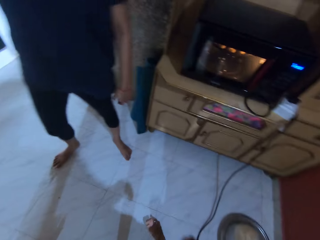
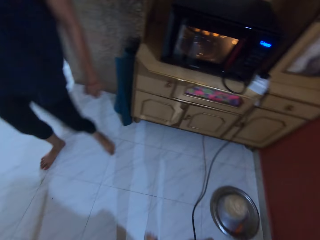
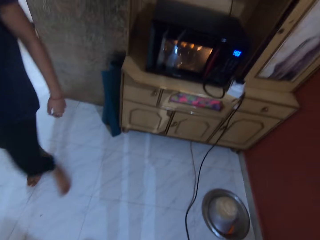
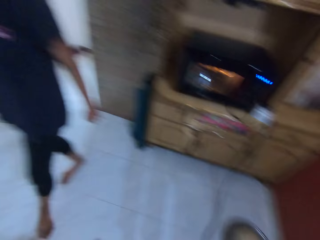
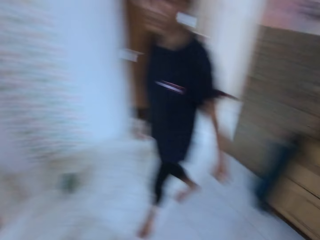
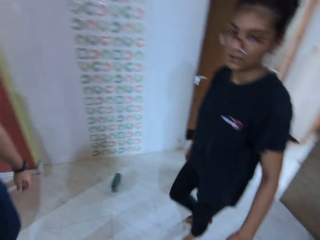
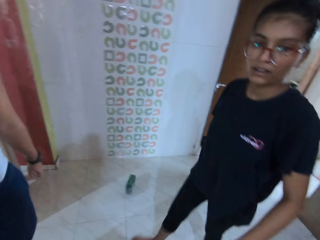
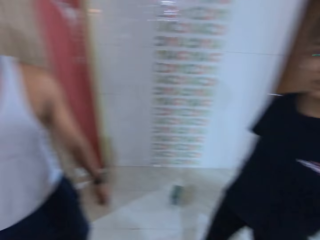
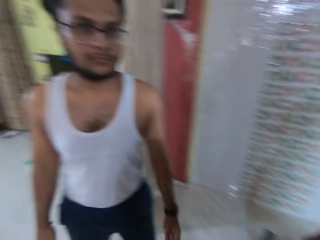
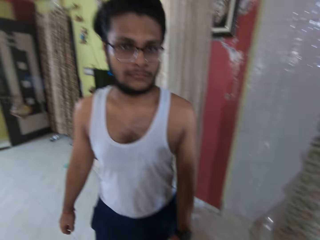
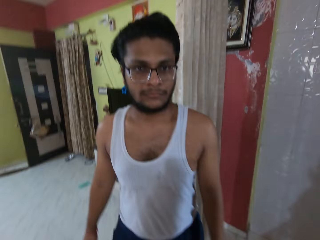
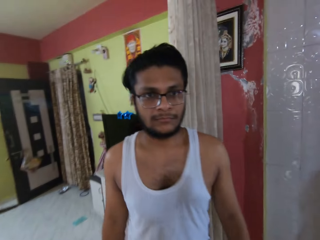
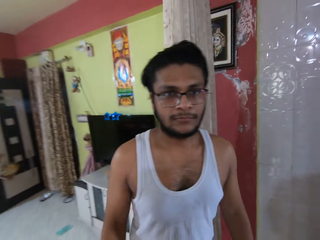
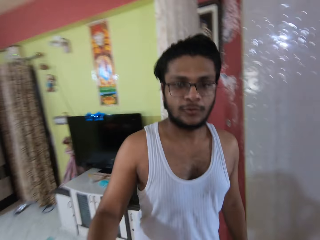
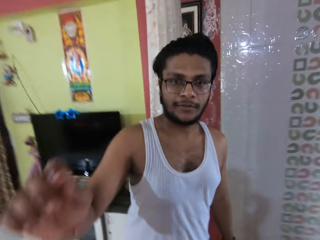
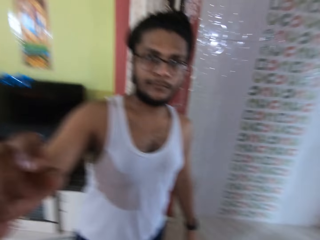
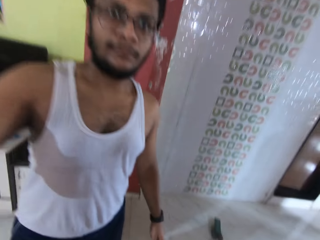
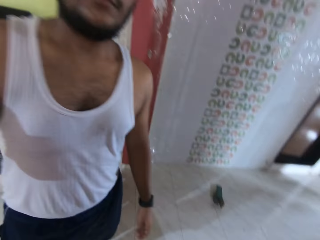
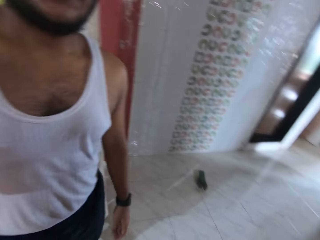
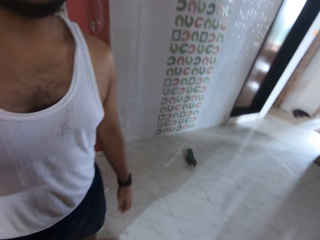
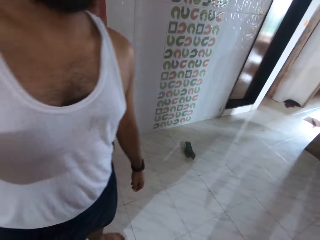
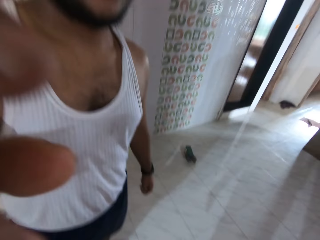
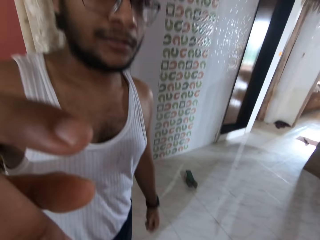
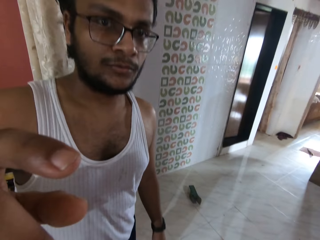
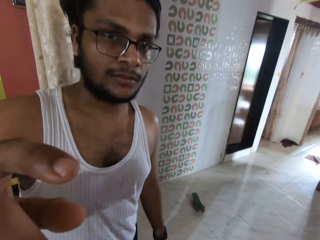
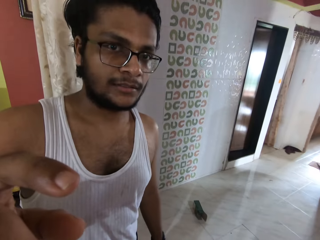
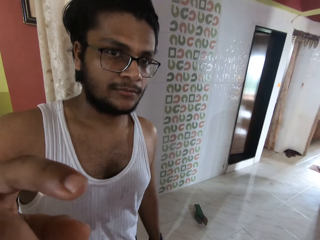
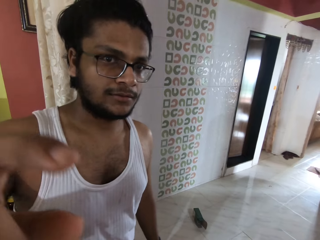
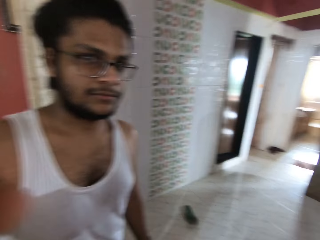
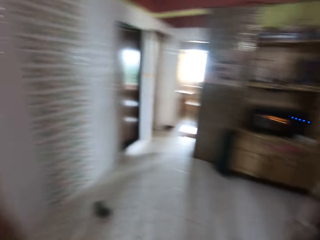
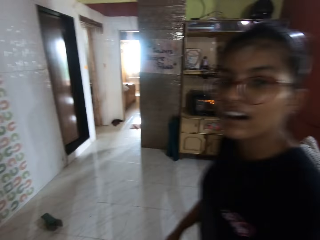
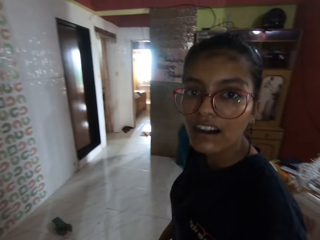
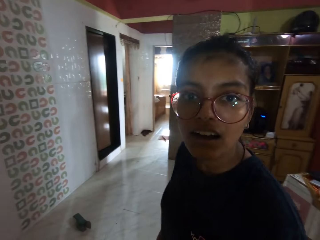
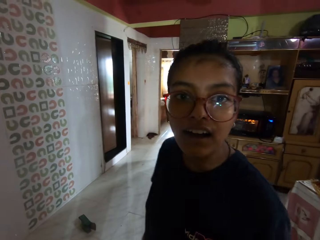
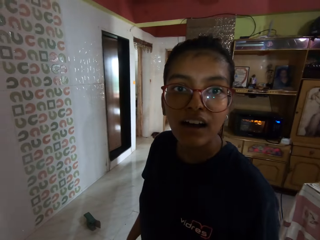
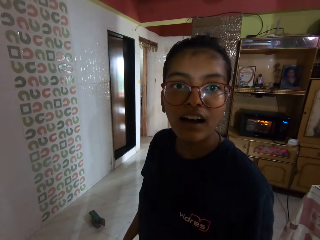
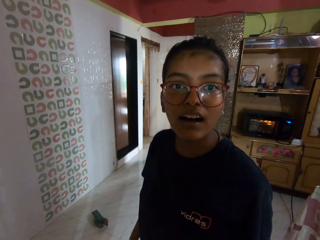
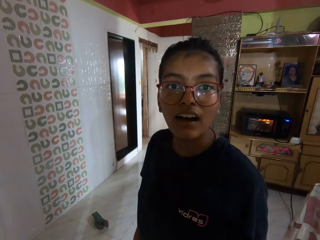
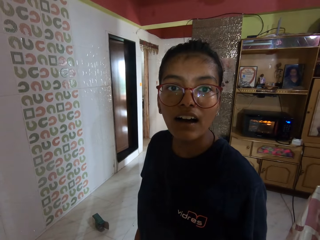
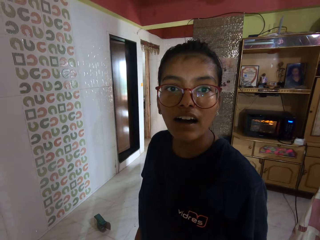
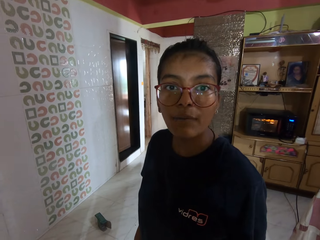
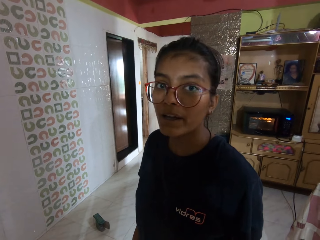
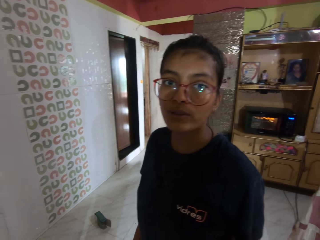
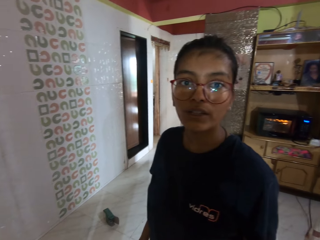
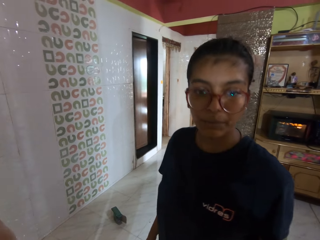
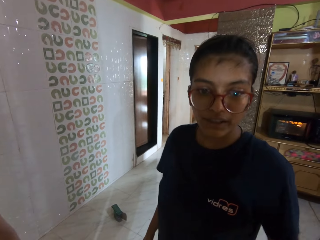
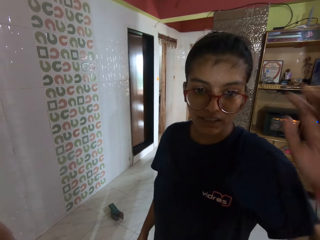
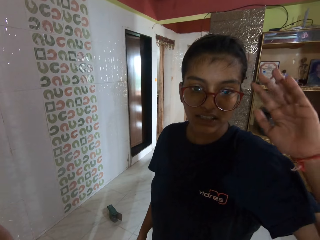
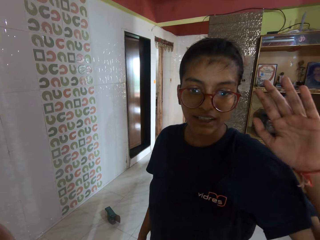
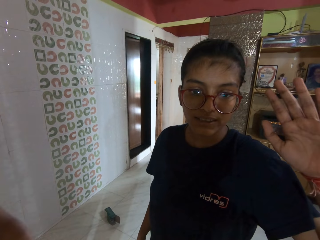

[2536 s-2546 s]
The camera wearer looks around the house. They dialogue with a person. They dialogue with another person. They dialogue with the first person.

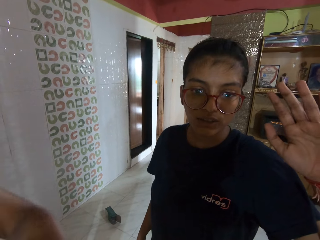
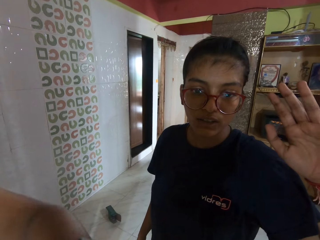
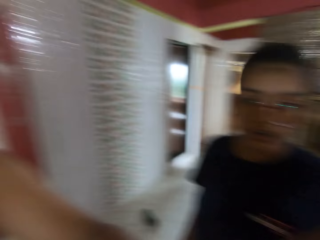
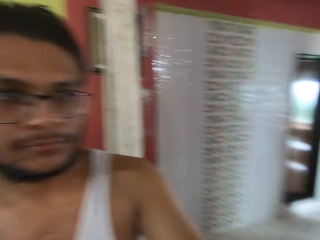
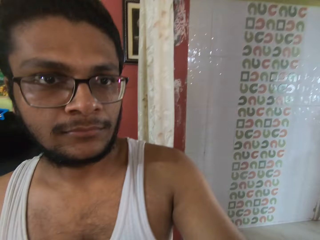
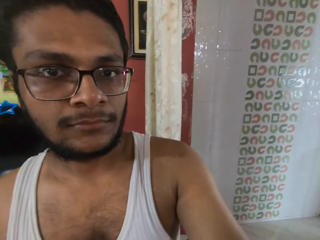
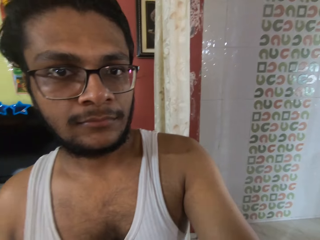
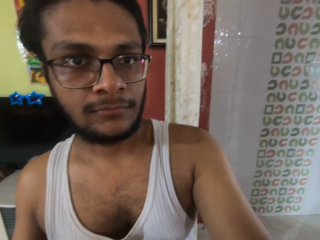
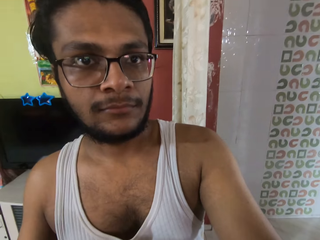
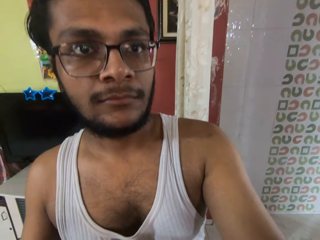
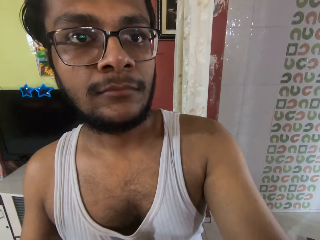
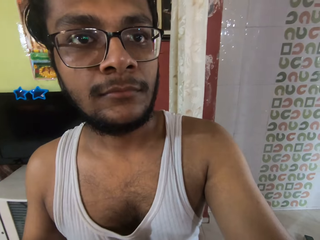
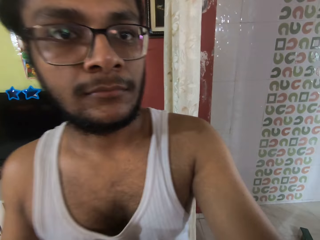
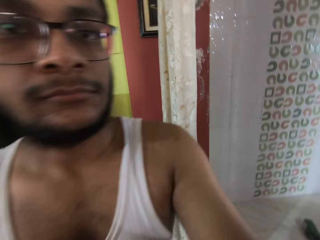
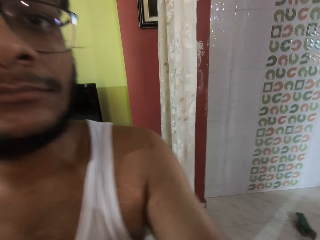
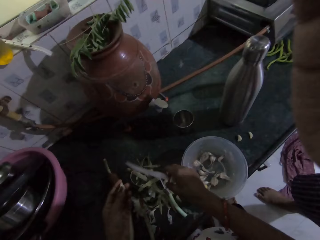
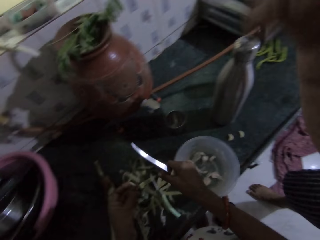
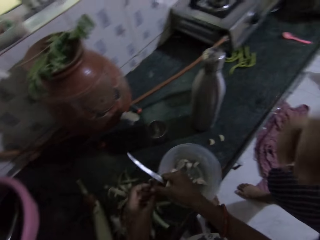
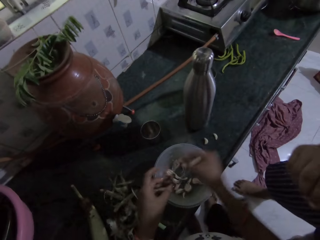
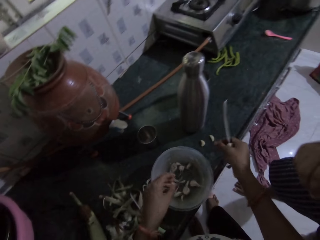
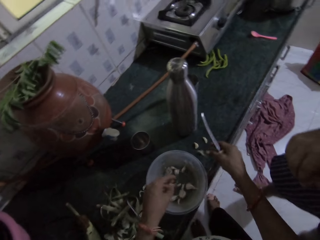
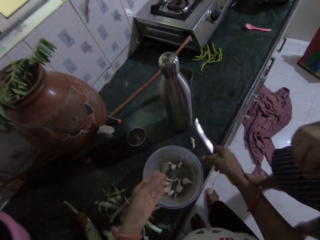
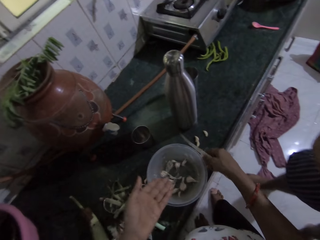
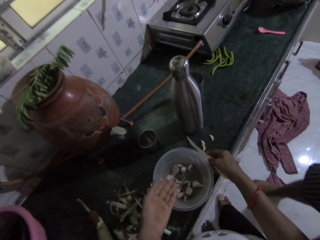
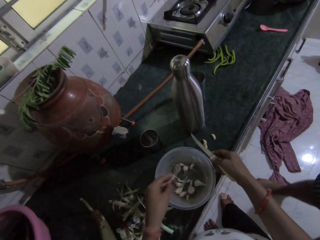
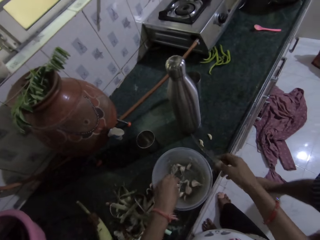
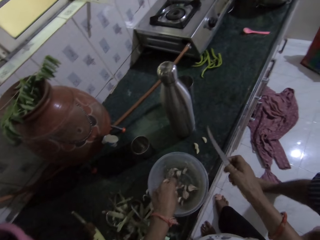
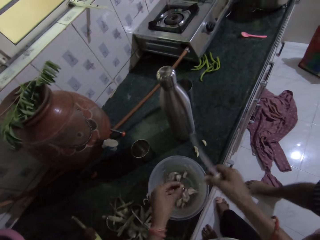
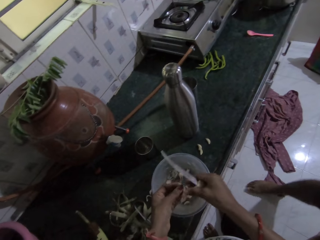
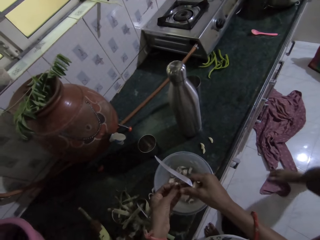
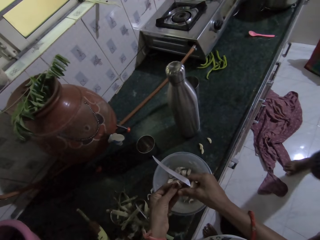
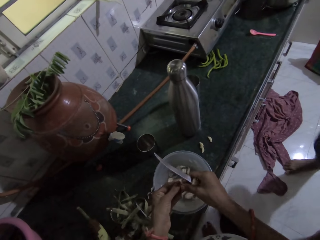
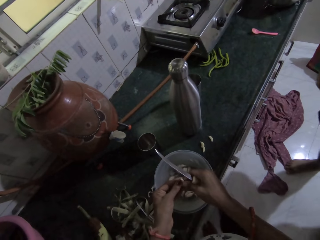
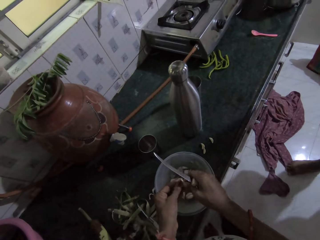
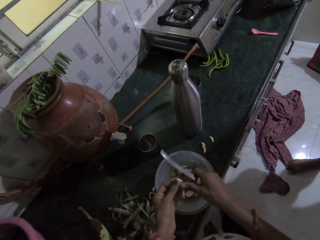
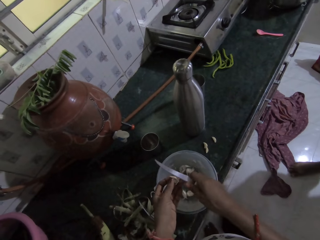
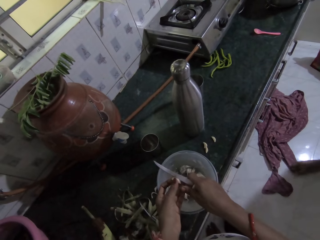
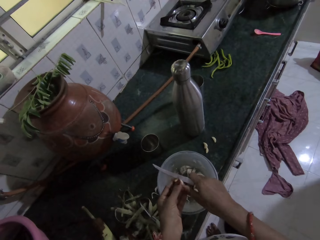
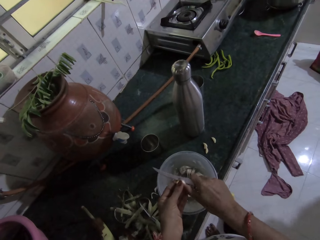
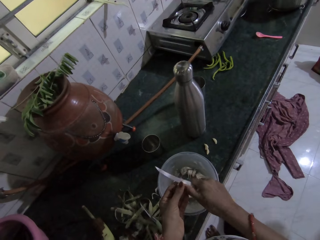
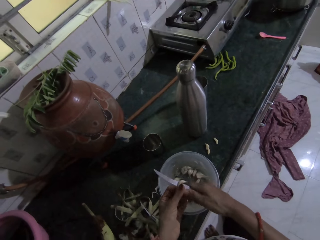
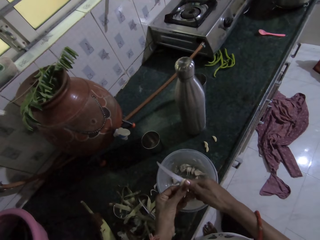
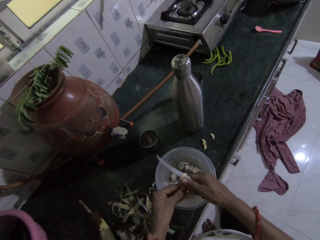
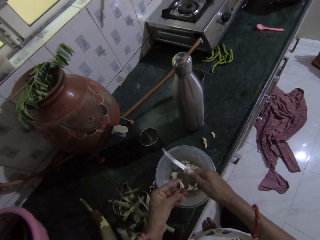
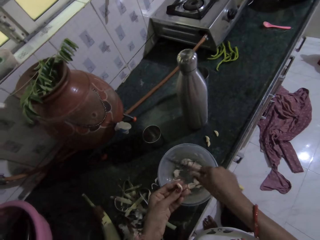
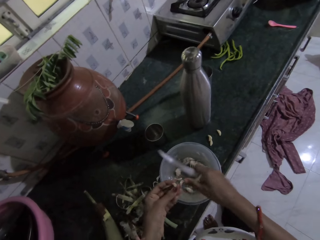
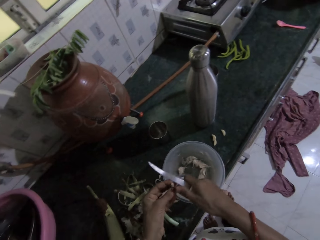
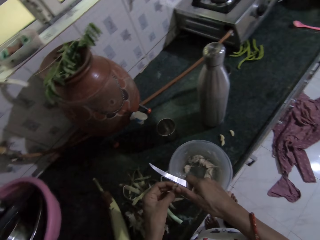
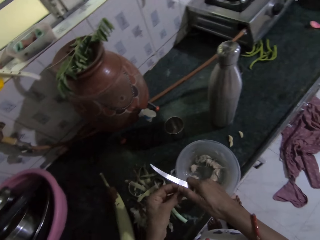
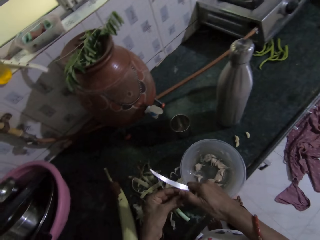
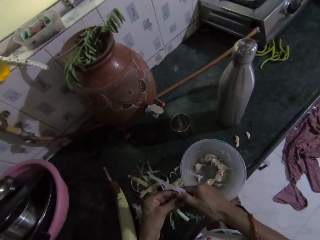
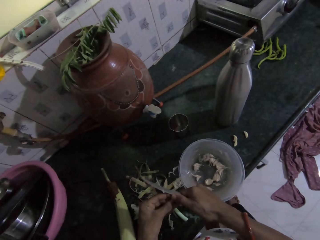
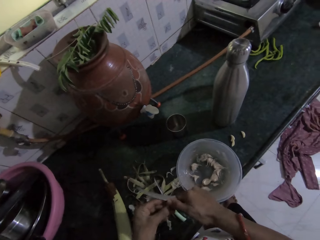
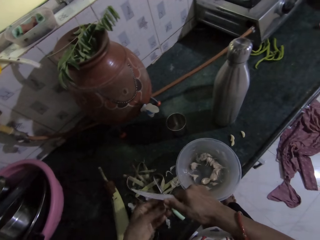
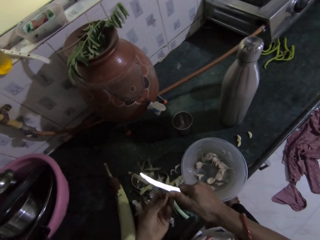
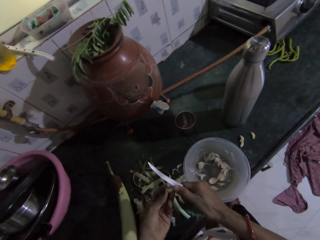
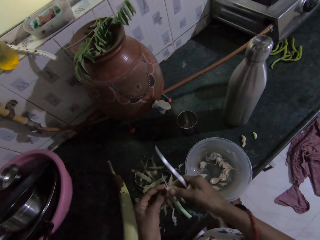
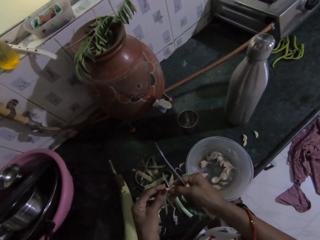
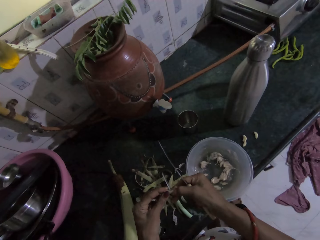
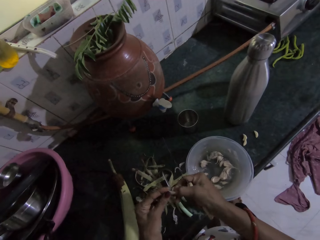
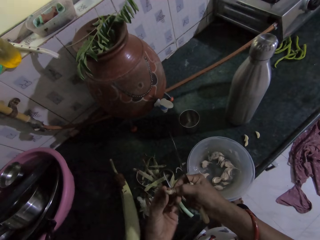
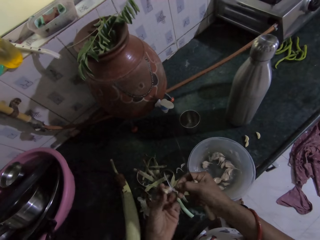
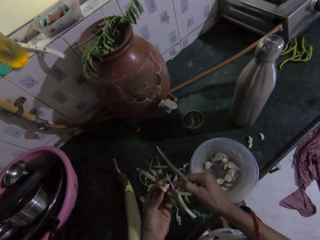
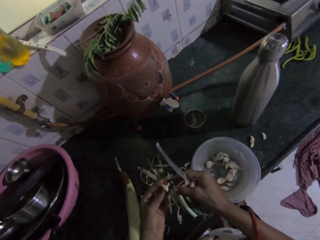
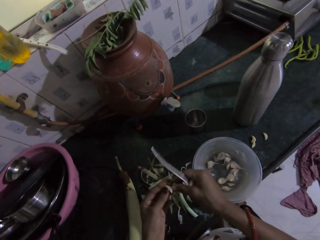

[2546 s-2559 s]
The camera wearer dialogues with a man. She holds a garlic with her left hand. She holds a knife with her right hand. She passes the garlic from her left hand to her right hand. She removes onion peels. She drops the garlic on a kitchen counter with her right hand. She interacts with the man. She picks up the garlic from a bowl on the kitchen counter with her left hand. She removes onion peels. She holds the garlic with both hands. She slices the garlic in her left hand with the knife in her right hand into the bowl on the kitchen counter. She peels the garlic back from the garlic in her left hand with her right hand.
